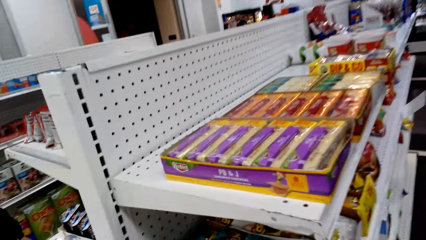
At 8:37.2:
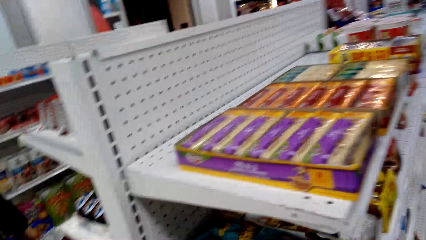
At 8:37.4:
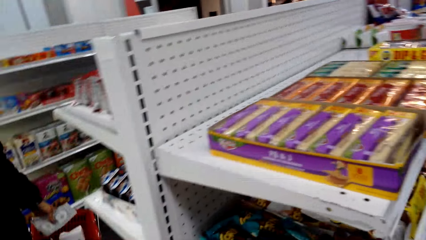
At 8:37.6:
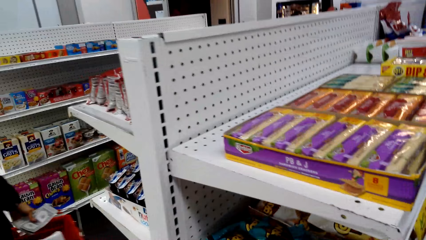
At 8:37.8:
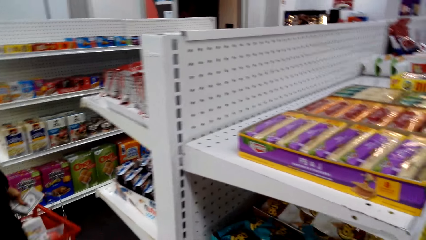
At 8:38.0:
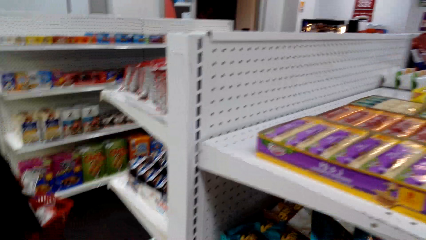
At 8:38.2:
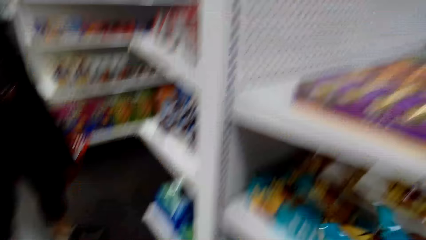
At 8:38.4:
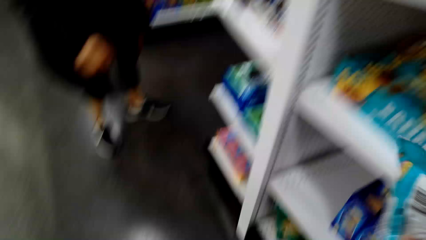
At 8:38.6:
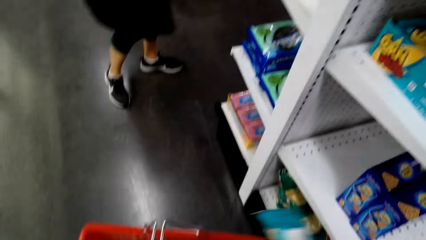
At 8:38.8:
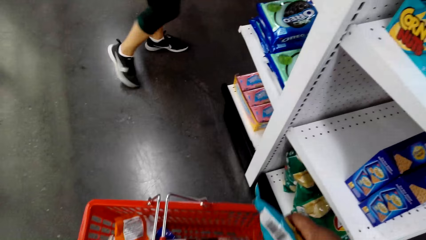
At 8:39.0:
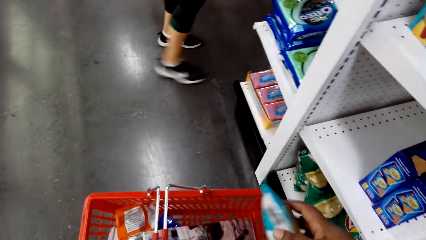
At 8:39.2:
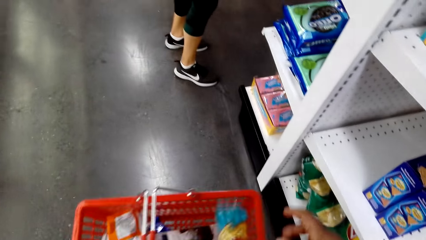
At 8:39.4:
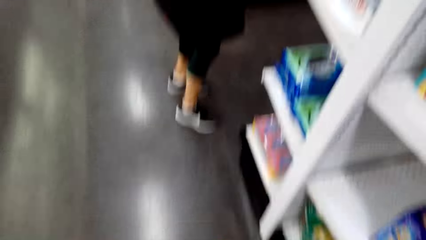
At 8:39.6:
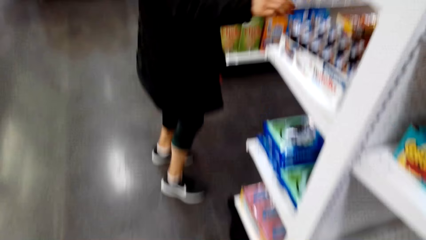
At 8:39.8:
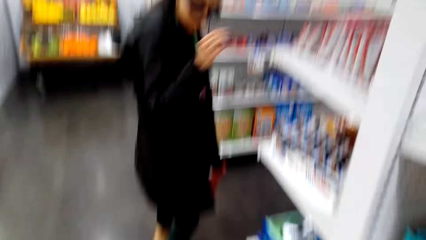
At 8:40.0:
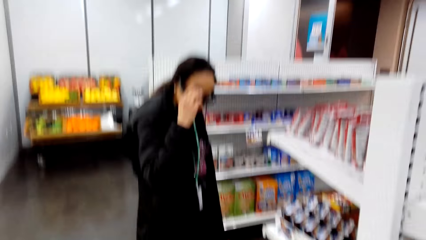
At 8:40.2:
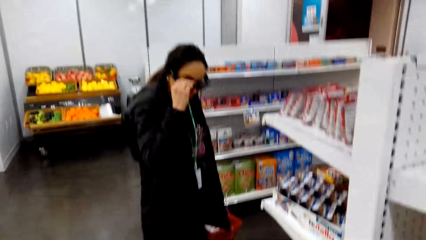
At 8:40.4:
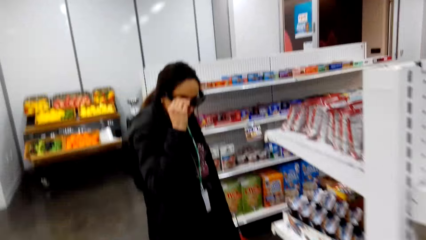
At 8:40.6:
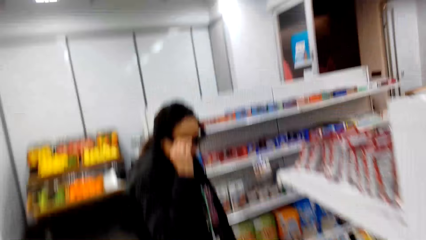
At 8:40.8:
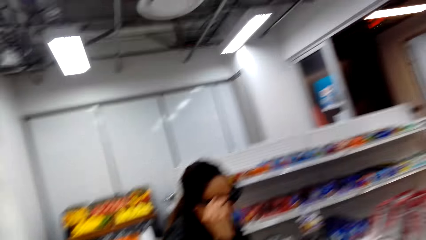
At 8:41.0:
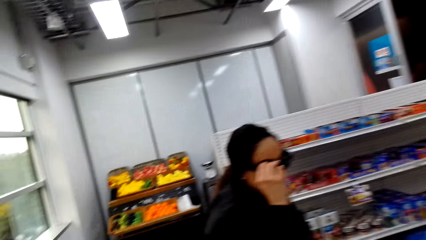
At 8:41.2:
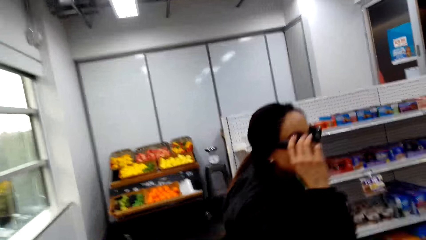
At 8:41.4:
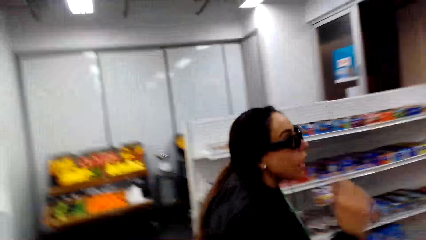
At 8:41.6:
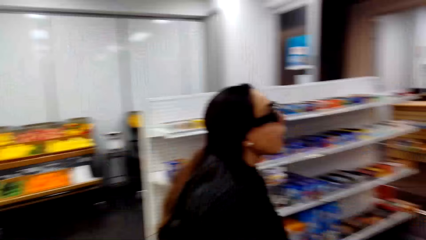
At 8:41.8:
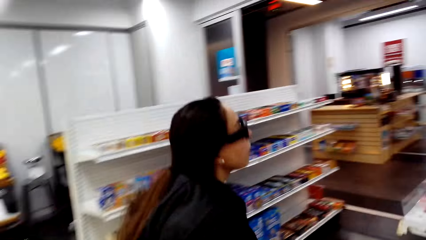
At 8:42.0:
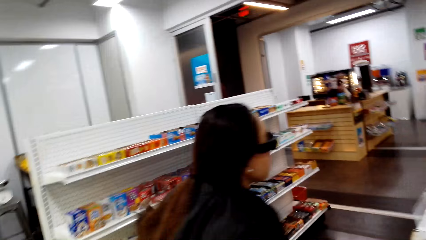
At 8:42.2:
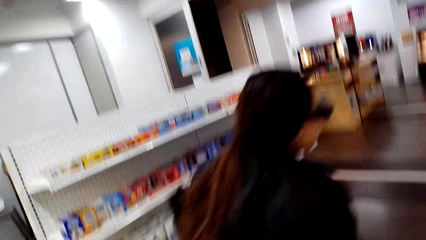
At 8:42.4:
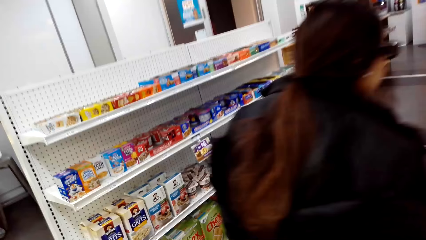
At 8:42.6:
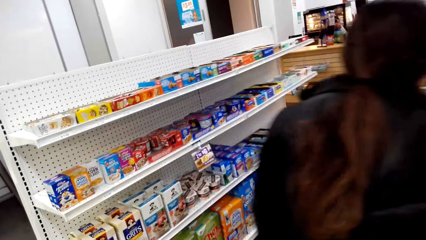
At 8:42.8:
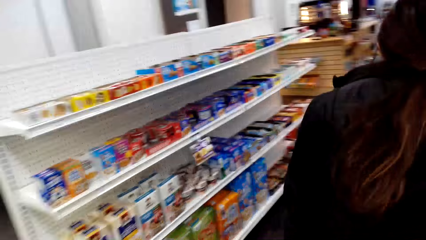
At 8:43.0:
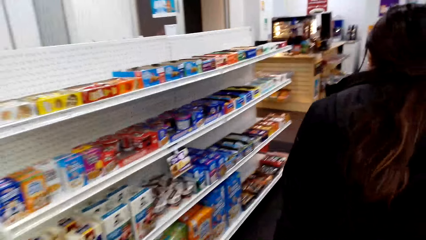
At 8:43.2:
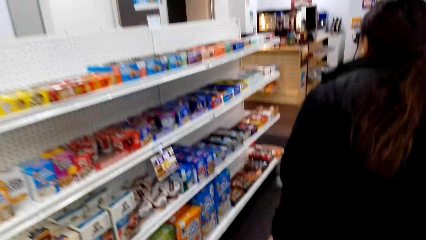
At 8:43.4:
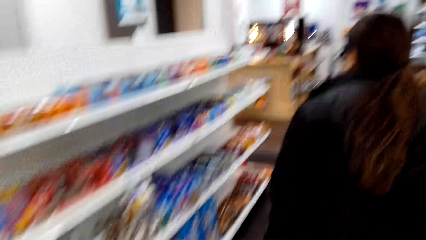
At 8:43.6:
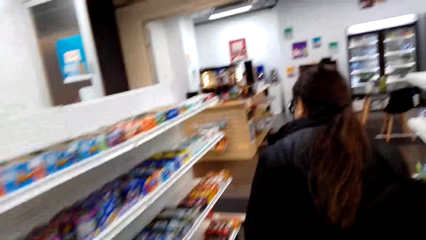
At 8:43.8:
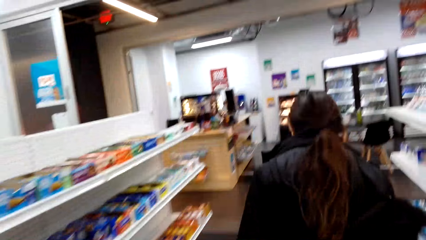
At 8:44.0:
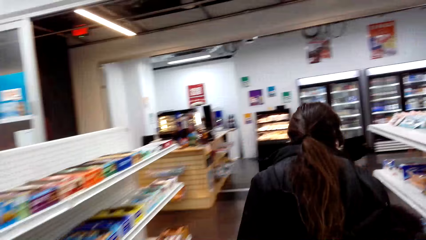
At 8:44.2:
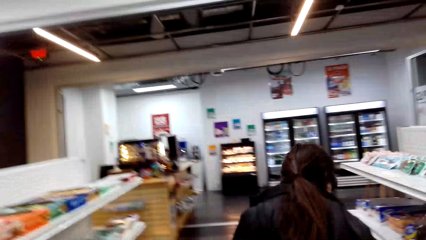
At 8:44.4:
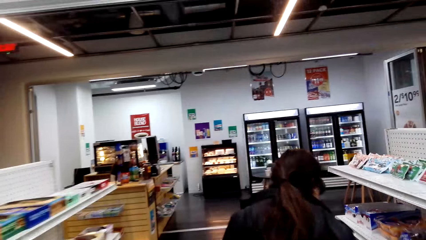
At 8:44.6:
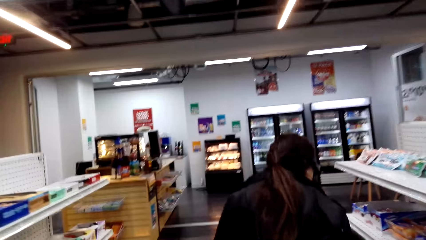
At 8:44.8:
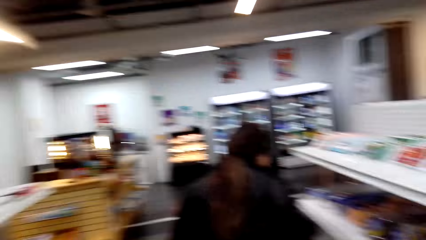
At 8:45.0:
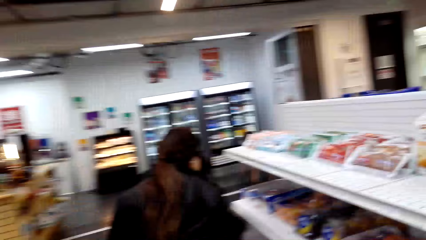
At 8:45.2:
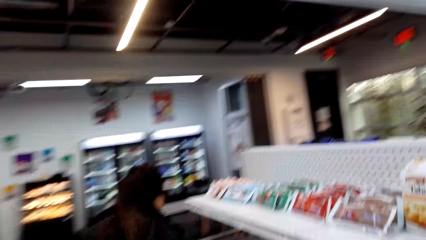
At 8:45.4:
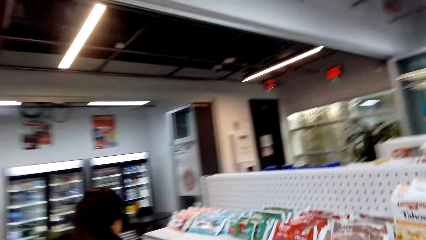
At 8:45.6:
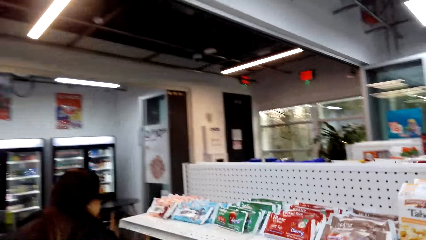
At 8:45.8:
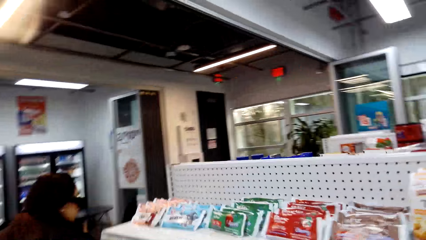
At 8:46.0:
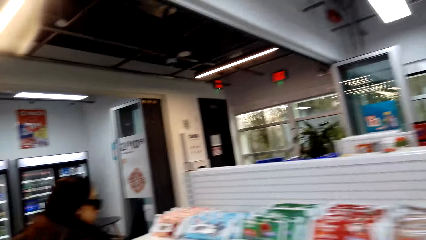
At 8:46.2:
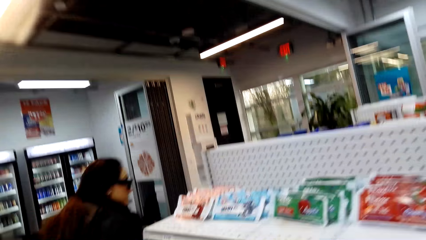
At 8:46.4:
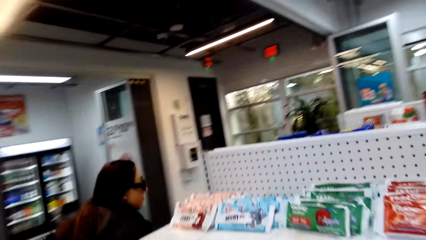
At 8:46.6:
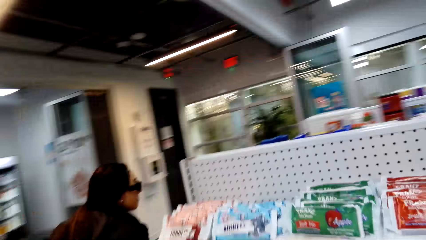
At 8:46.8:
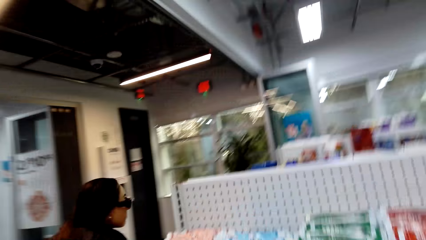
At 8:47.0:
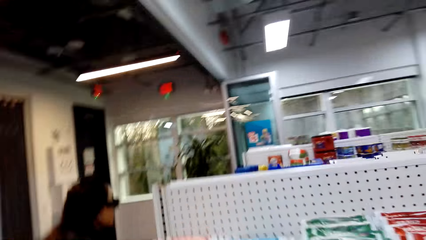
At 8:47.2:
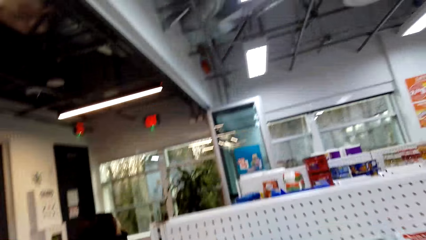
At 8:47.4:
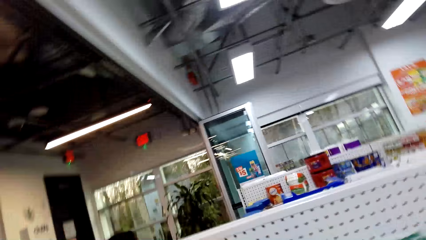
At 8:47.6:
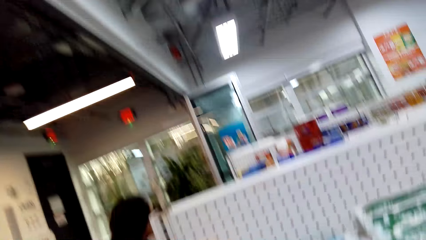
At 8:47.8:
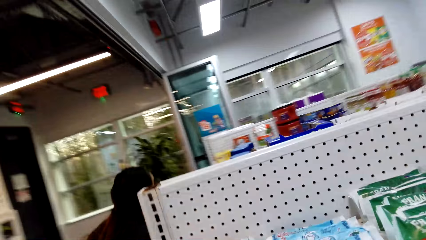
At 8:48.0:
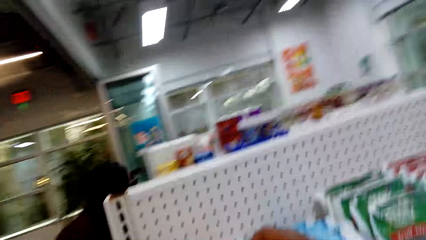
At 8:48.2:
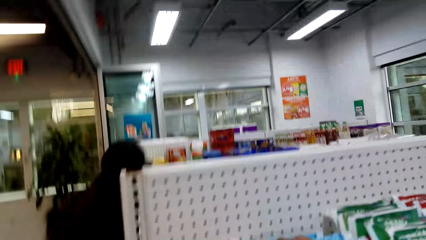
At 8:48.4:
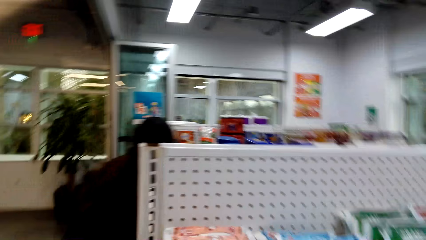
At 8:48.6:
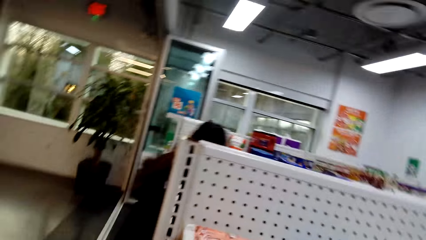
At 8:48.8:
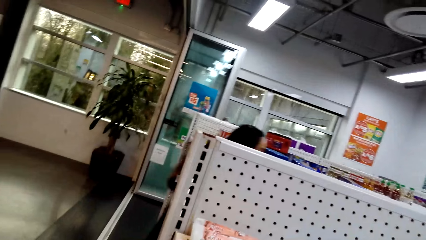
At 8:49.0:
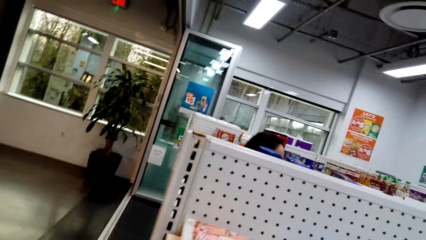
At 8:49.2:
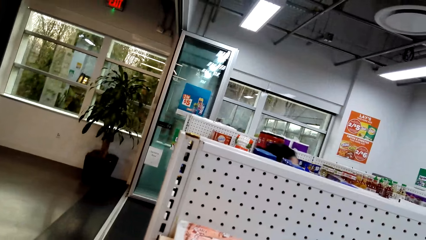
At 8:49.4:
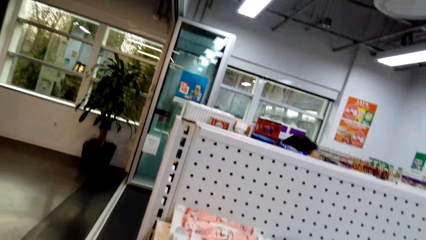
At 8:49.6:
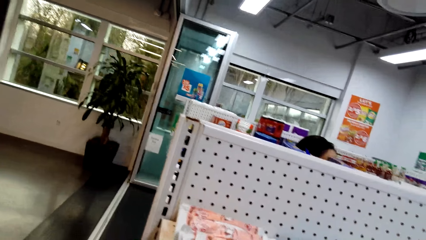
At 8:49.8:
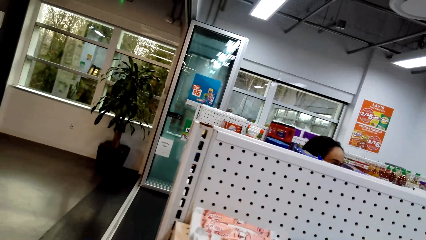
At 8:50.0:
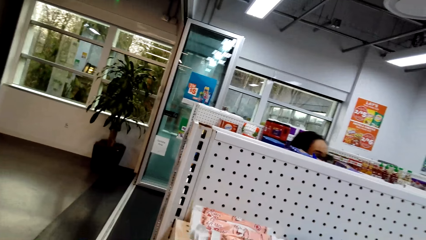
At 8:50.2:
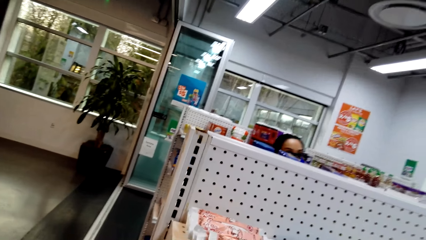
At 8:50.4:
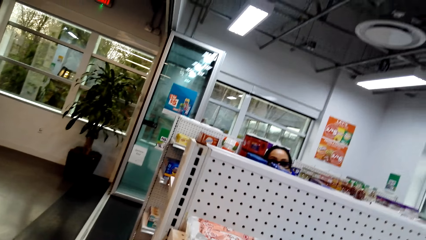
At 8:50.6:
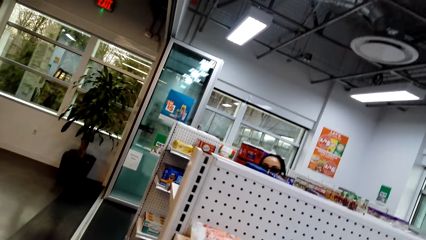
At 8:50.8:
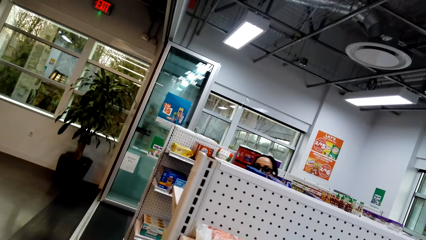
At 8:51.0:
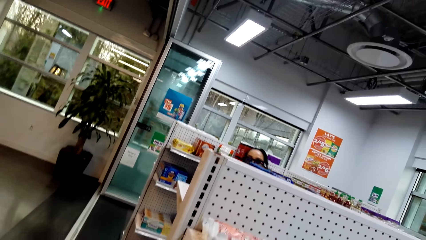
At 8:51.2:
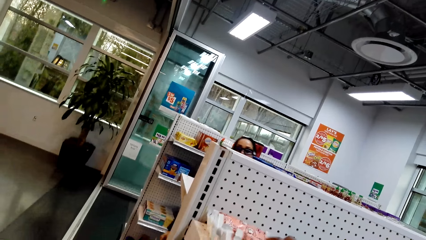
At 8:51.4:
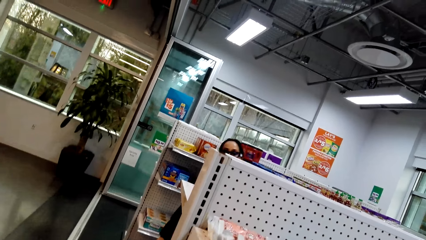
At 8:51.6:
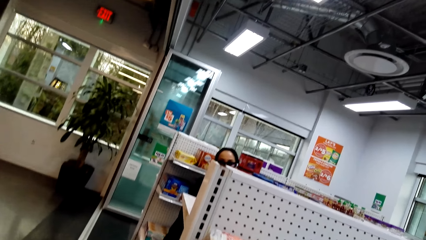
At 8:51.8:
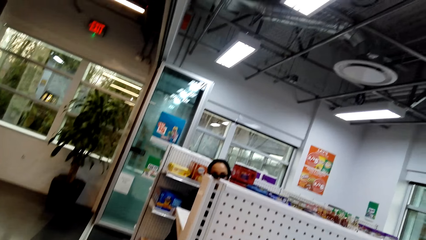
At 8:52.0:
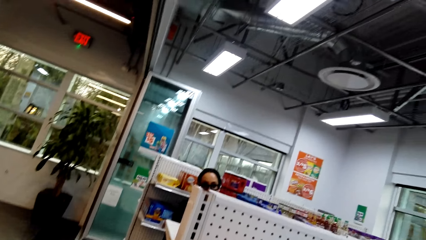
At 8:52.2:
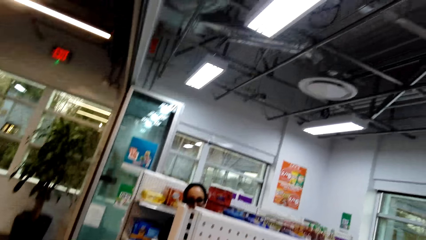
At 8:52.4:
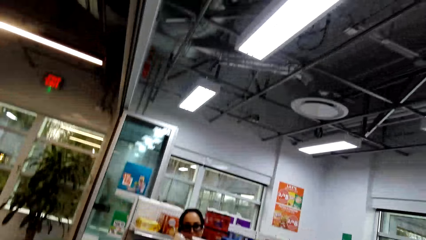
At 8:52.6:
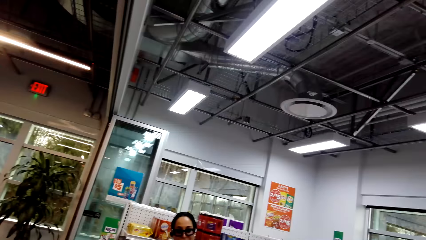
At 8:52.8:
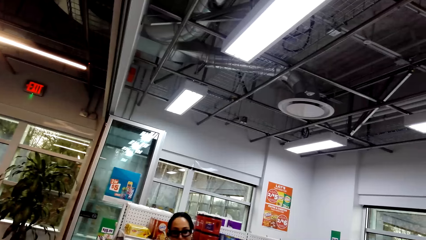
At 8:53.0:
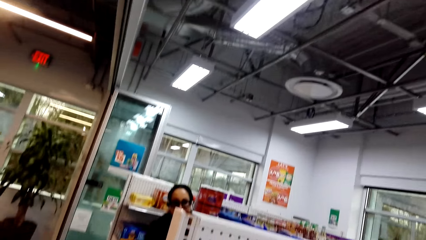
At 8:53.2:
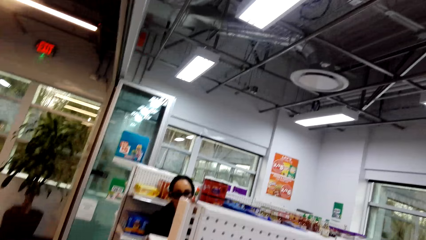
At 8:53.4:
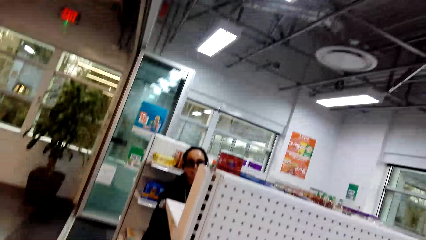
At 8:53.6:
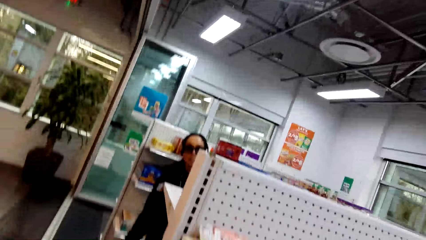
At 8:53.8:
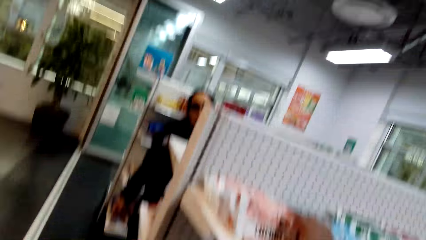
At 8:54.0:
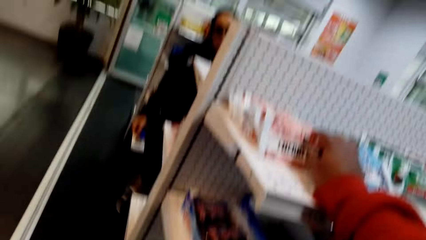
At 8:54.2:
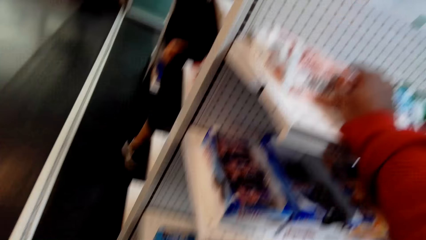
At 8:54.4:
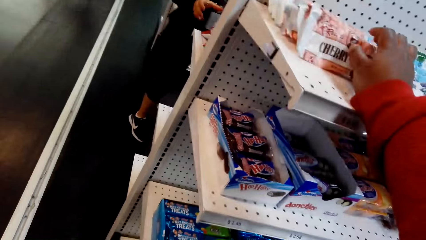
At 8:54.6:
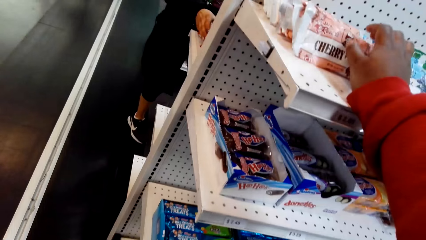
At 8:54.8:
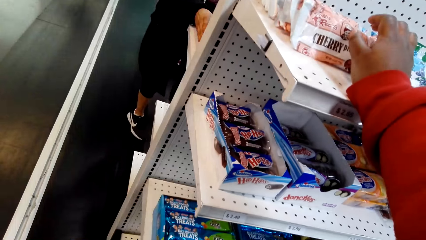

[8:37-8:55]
The camera wearer looks around. They pick something on the shelf. They put something in the shopping bucket. They talk to a person. They walk around the shelf. They stare at the shelf. They talk to the person.
